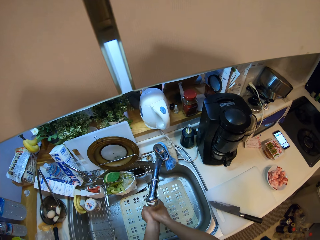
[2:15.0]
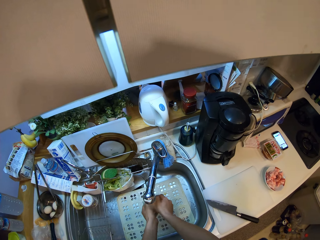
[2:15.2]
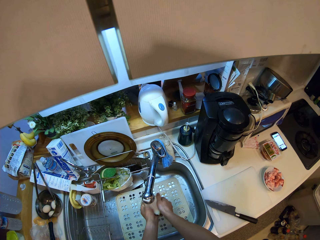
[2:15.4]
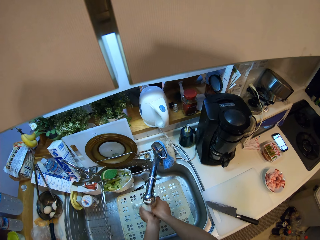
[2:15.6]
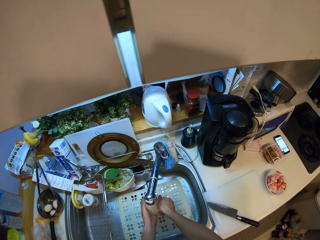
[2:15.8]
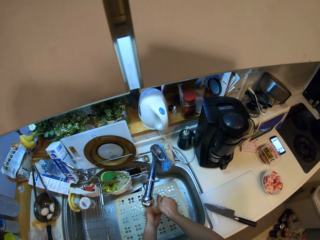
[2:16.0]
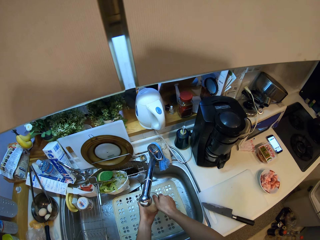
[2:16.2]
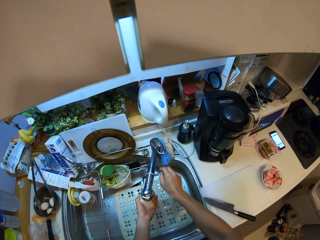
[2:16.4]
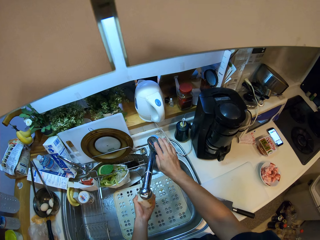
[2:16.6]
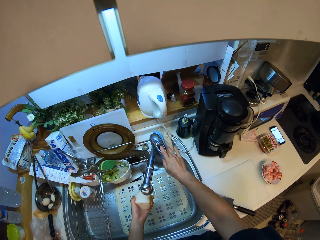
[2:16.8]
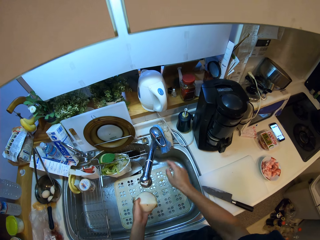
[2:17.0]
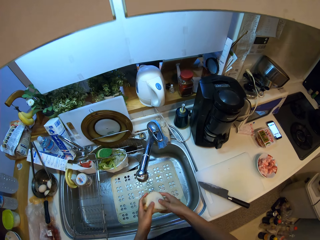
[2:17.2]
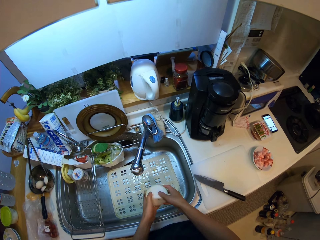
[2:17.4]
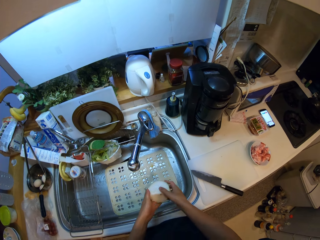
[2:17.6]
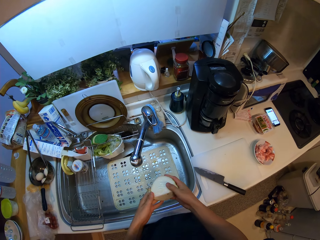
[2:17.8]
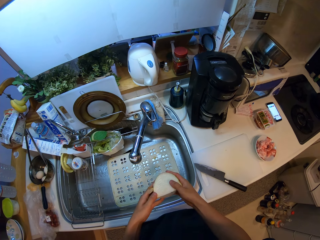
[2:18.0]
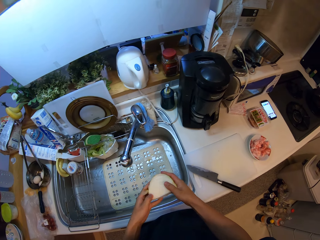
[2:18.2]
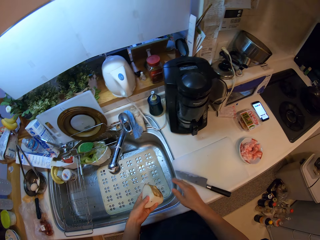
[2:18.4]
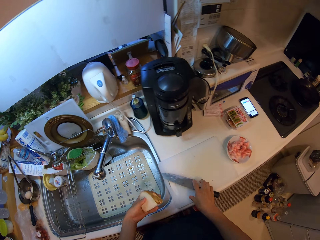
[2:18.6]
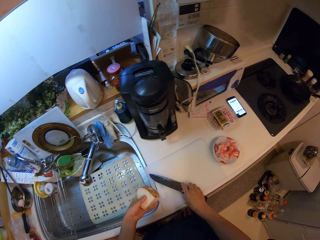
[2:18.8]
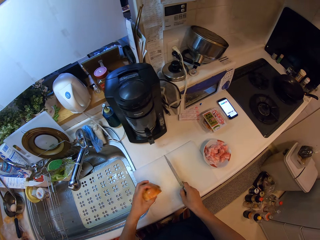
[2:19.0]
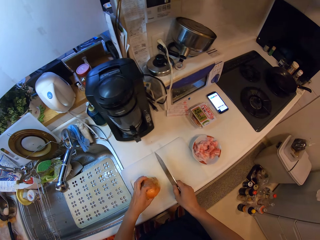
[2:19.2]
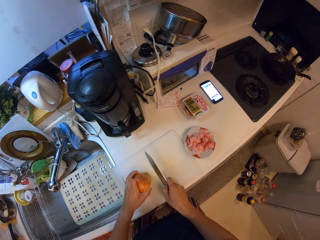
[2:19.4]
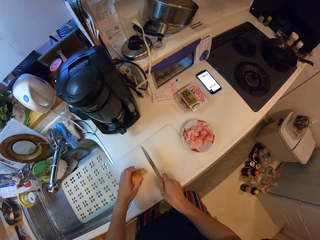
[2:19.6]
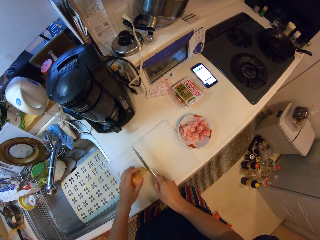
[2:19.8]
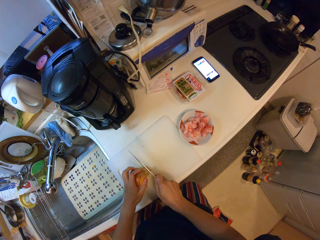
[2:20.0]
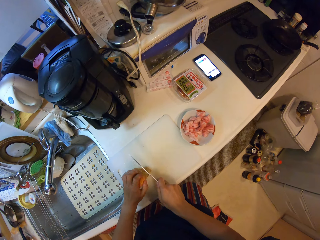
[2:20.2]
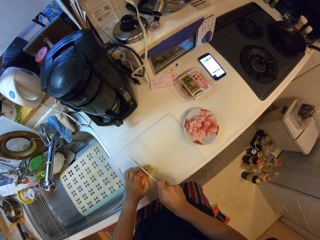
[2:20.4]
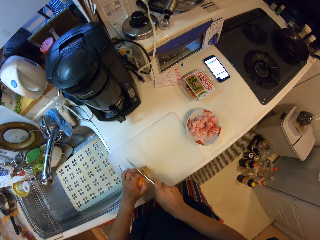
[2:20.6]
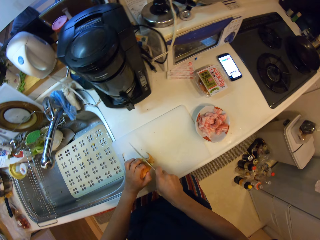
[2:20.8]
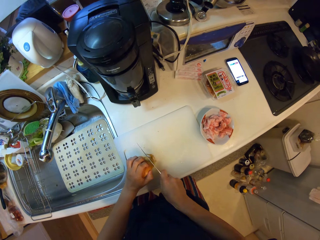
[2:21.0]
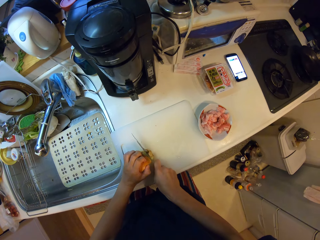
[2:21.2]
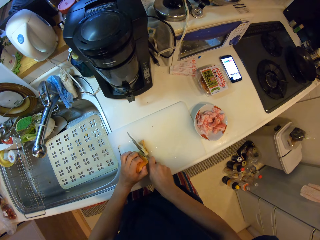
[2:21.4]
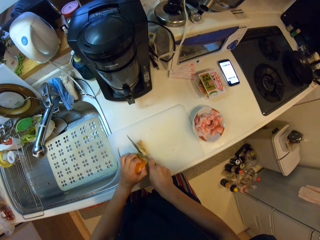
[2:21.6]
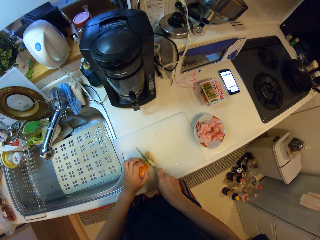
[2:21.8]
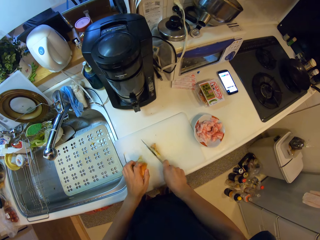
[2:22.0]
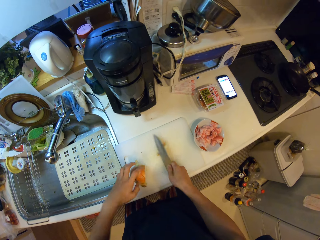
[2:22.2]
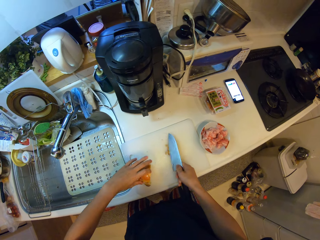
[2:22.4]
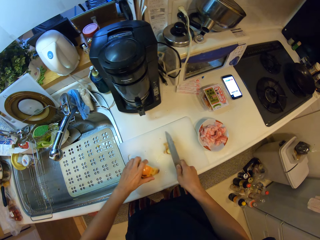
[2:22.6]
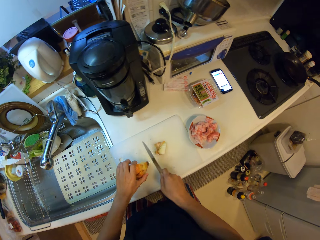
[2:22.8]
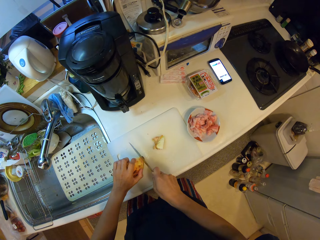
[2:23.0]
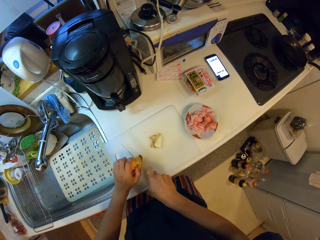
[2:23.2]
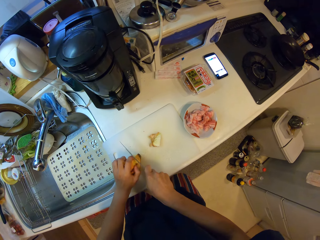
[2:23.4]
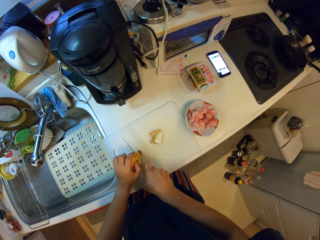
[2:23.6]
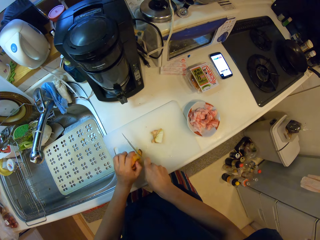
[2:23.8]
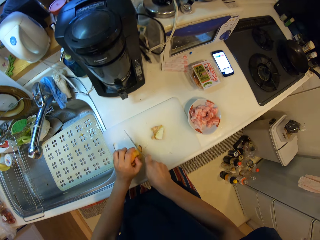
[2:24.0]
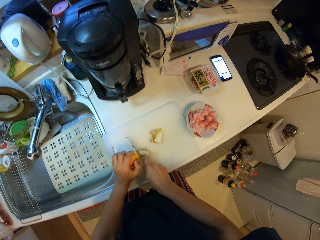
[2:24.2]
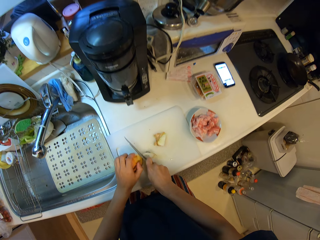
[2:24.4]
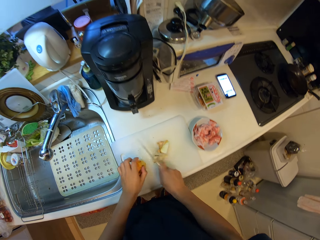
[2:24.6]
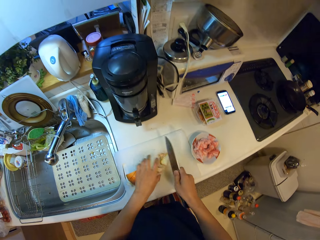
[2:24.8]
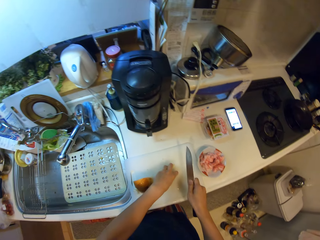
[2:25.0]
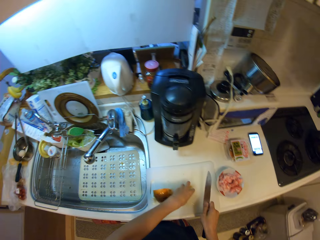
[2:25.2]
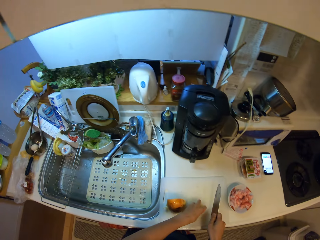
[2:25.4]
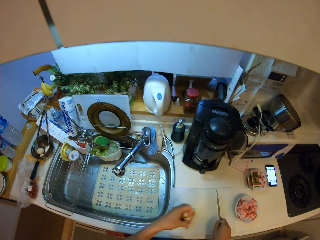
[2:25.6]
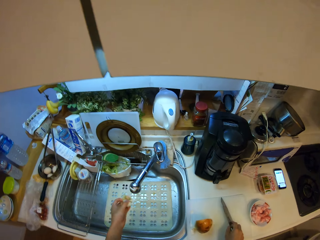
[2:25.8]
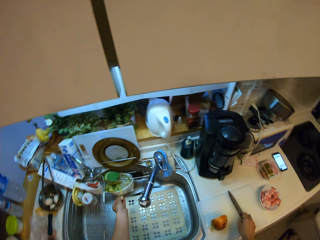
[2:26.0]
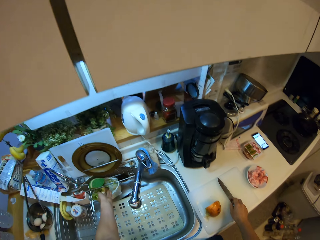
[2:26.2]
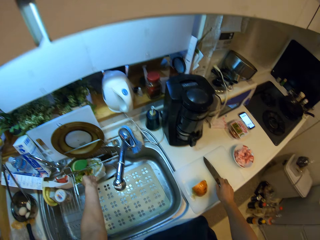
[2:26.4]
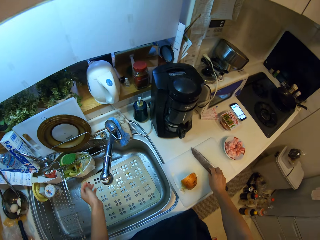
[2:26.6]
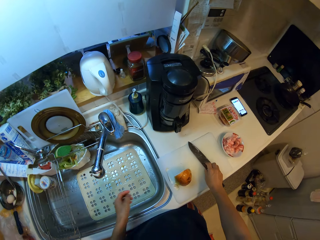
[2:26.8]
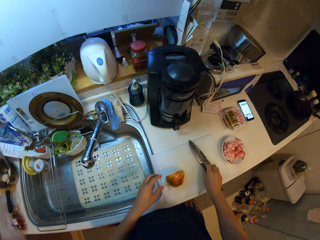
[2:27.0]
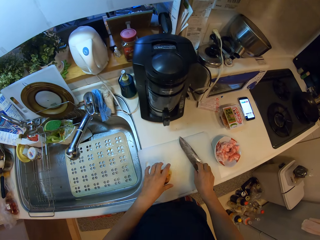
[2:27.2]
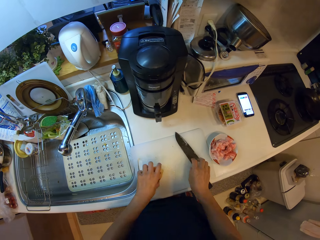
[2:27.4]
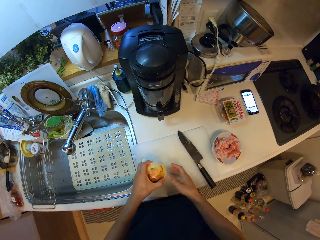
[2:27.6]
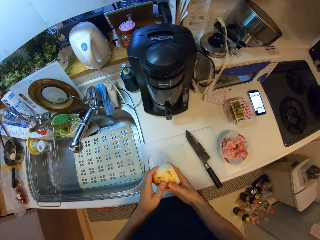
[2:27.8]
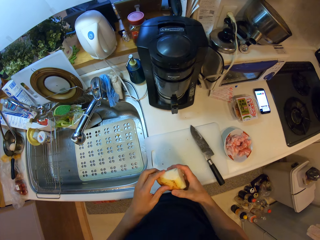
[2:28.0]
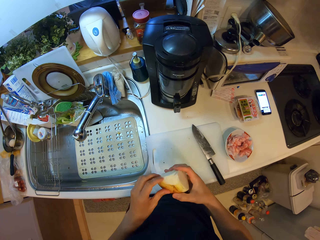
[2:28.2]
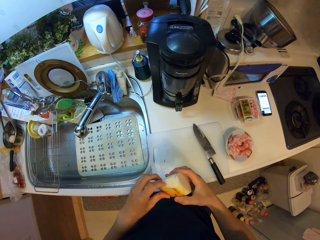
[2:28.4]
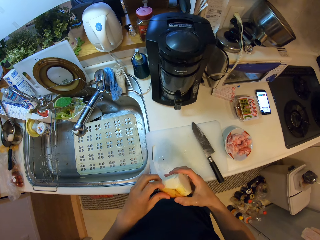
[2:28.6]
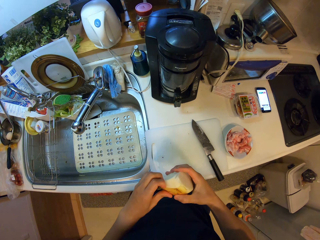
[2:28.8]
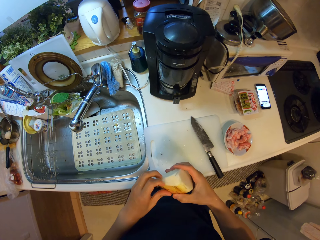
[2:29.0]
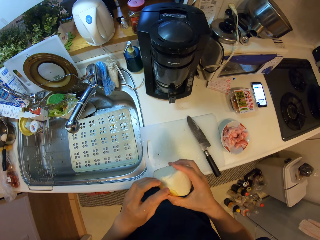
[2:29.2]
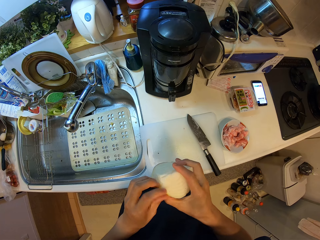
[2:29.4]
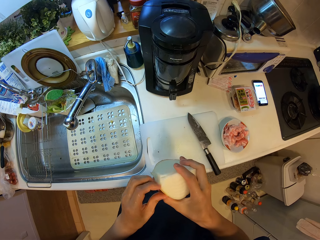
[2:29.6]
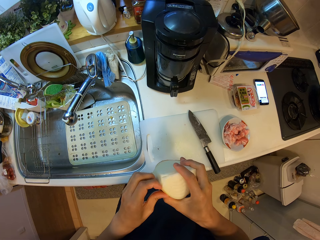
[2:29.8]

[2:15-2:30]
The camera wearer is washing the onions. They remove the onion skin. They dump the onion skin. They remove the onion skin again.

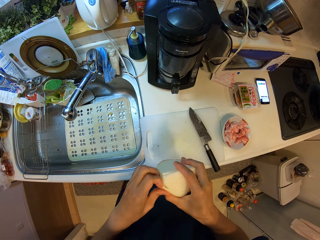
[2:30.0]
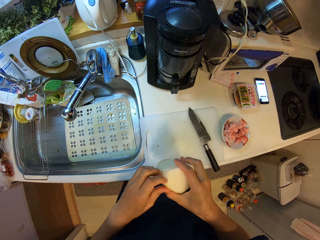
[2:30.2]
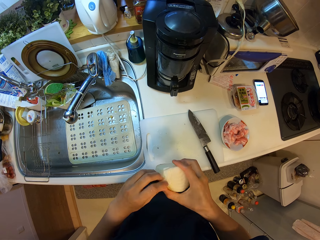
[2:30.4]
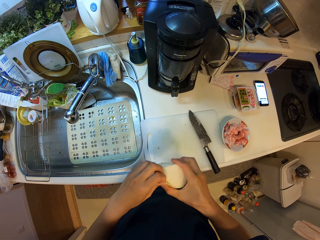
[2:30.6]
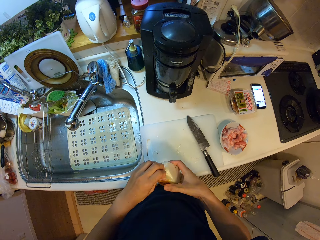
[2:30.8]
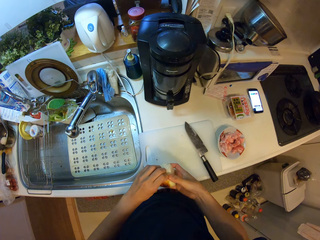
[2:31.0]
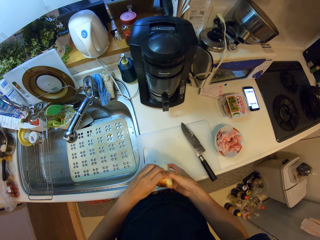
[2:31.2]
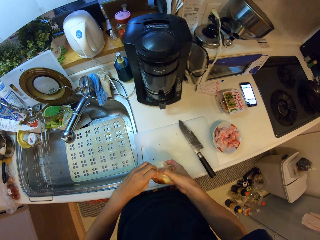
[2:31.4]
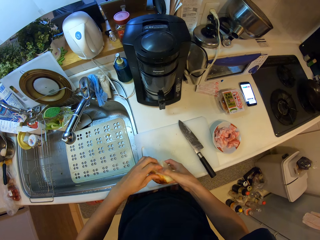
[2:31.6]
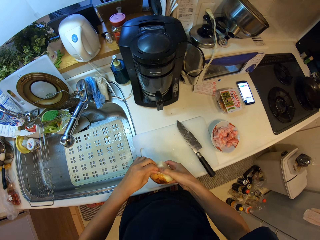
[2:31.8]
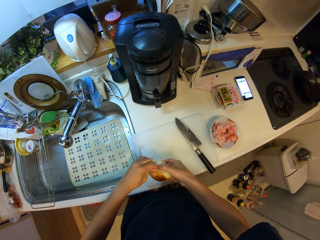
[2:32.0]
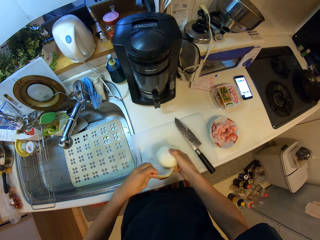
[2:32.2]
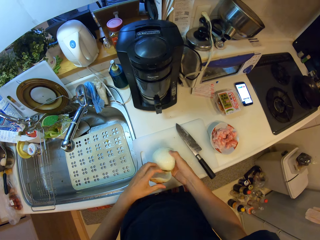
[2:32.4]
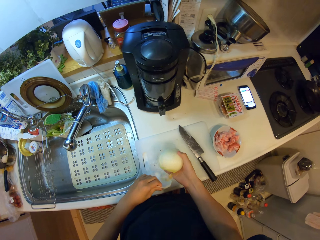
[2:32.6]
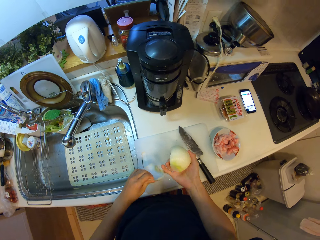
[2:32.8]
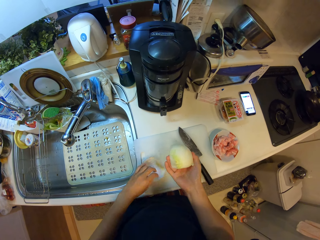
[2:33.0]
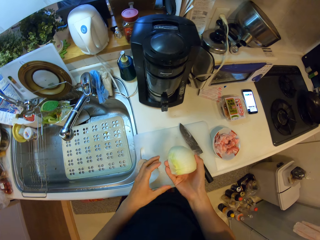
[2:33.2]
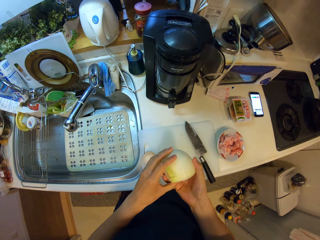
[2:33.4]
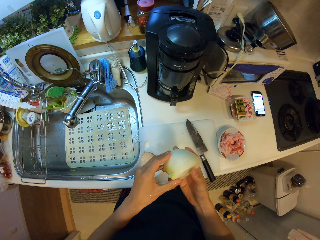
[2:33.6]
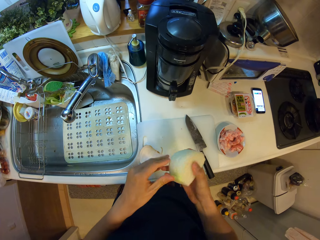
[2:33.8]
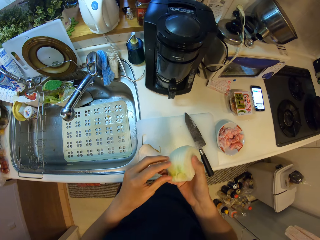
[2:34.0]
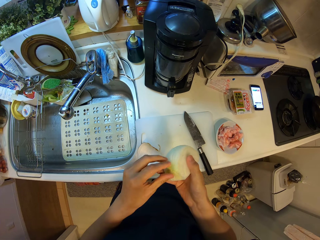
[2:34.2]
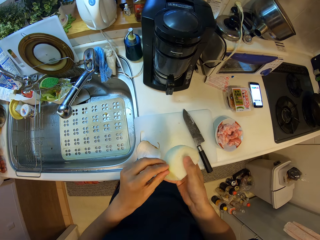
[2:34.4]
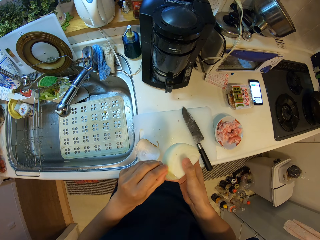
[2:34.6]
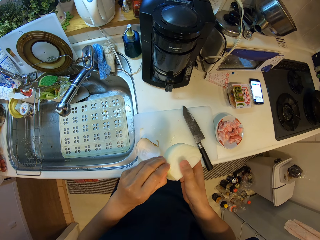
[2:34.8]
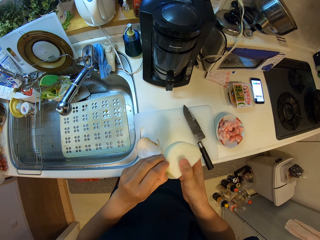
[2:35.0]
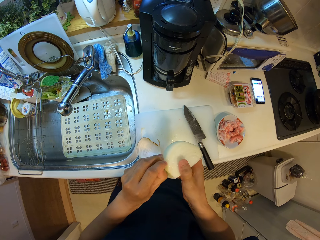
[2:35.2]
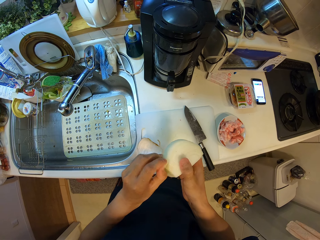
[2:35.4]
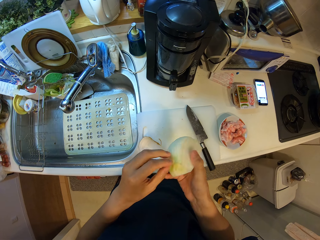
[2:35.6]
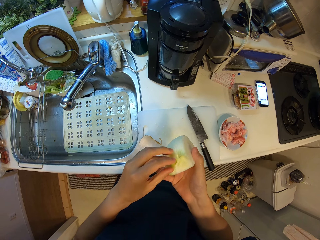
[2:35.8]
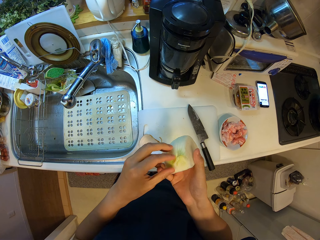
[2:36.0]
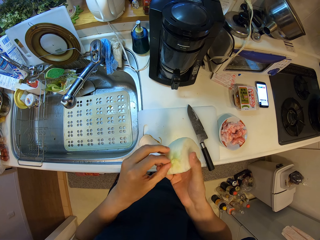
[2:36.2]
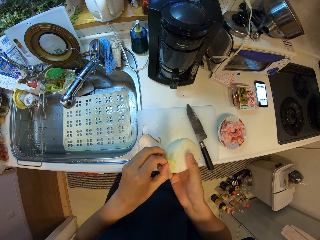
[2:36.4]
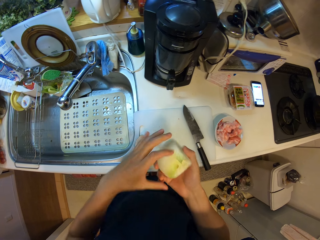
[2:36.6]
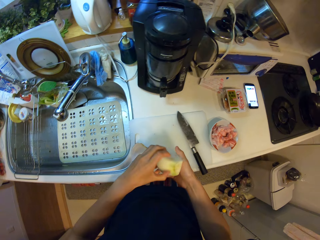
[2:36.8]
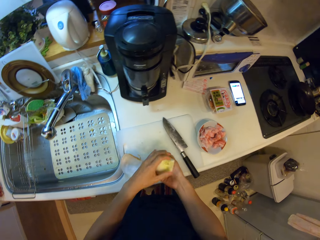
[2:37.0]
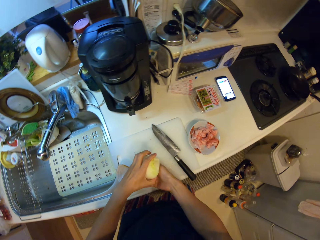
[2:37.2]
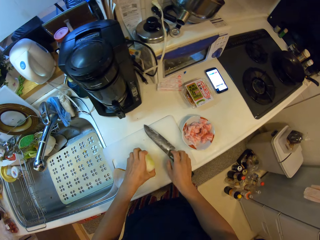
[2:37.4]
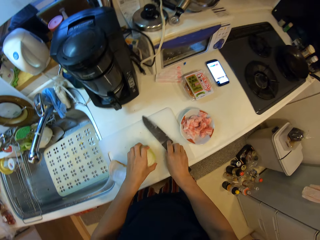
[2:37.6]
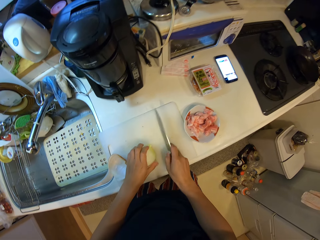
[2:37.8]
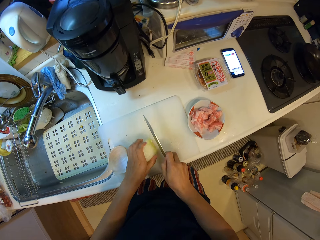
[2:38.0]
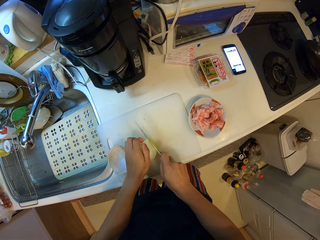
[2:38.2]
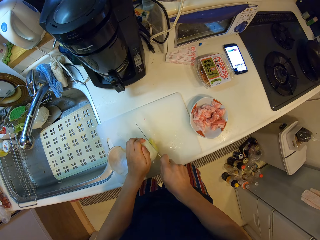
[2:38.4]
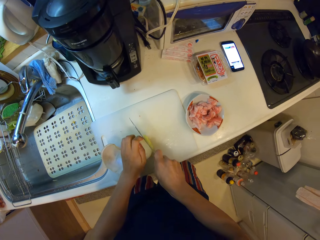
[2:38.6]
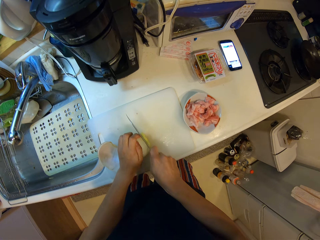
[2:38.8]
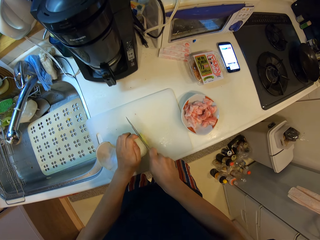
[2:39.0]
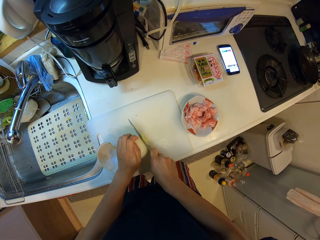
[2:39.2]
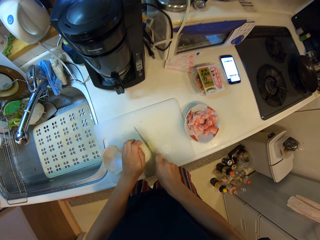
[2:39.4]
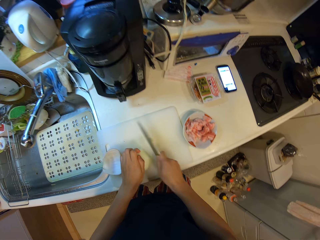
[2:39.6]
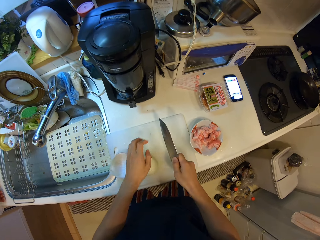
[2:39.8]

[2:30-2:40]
The camera wearer cuts the onions on the chopping board.
